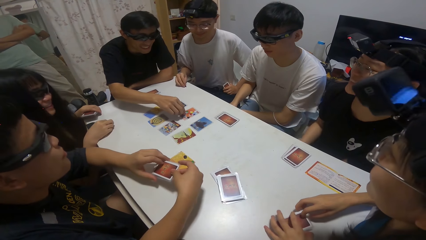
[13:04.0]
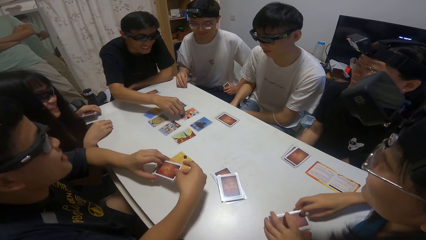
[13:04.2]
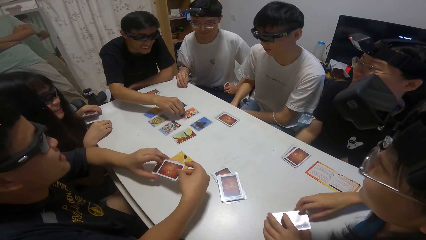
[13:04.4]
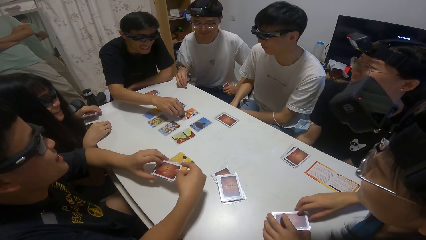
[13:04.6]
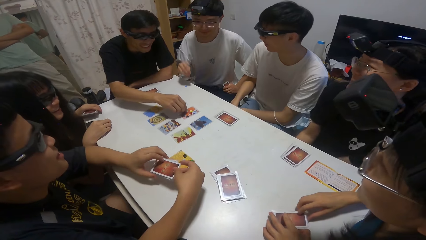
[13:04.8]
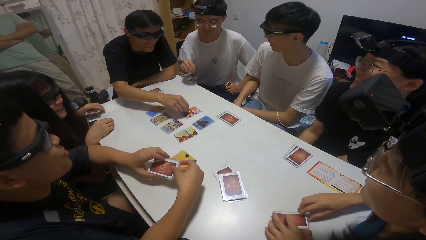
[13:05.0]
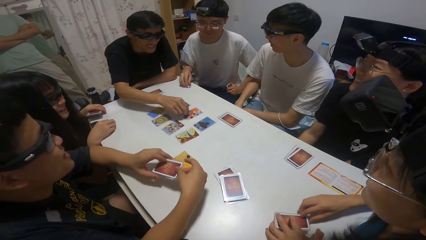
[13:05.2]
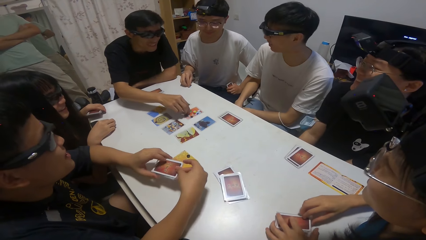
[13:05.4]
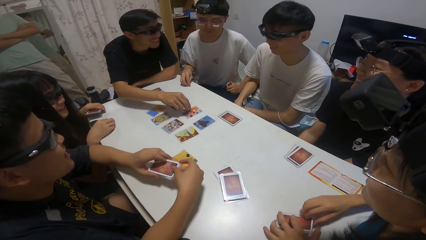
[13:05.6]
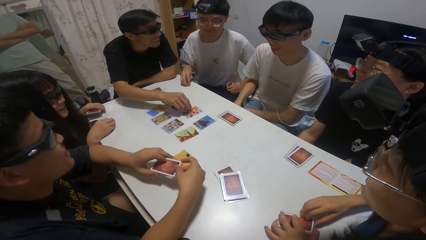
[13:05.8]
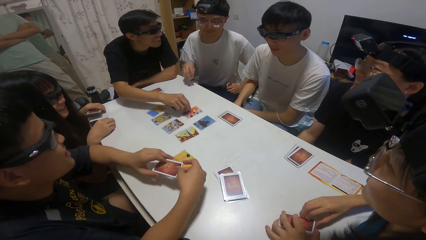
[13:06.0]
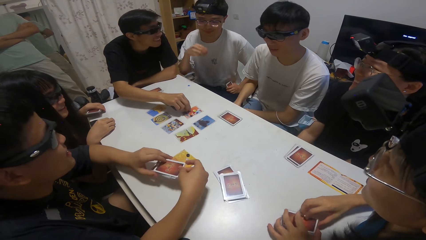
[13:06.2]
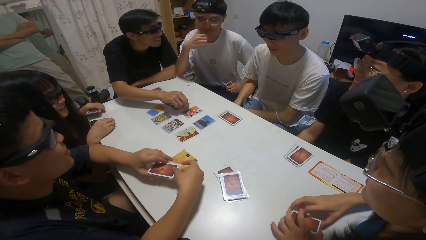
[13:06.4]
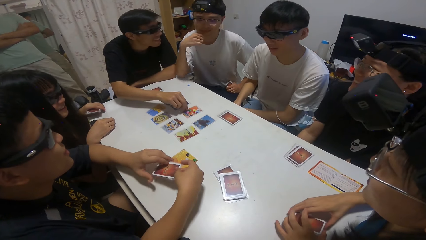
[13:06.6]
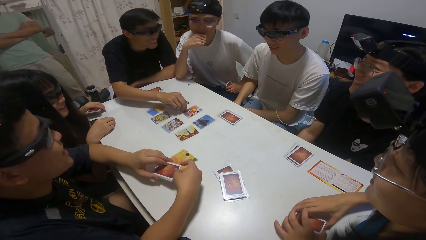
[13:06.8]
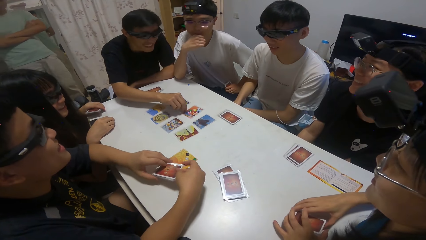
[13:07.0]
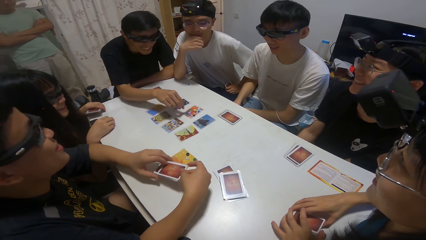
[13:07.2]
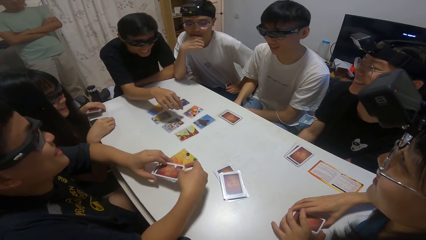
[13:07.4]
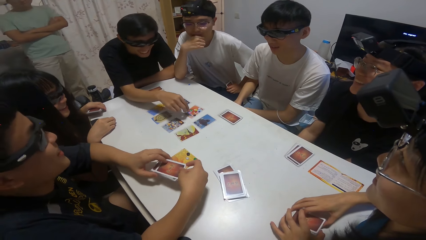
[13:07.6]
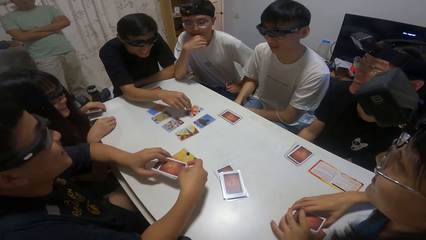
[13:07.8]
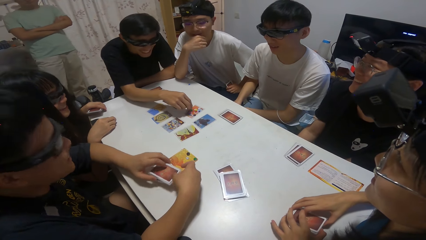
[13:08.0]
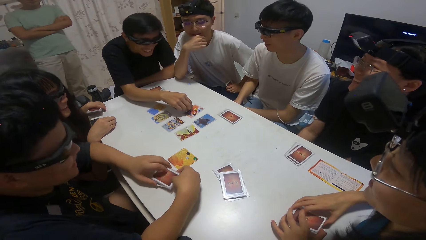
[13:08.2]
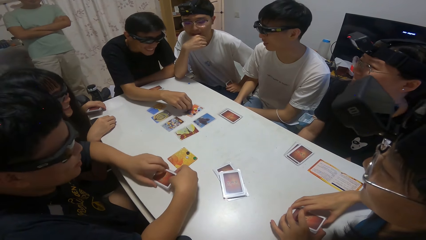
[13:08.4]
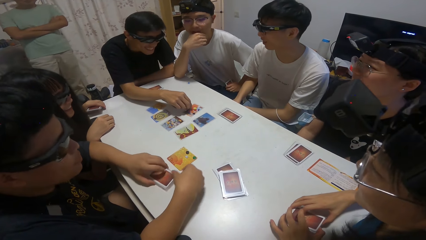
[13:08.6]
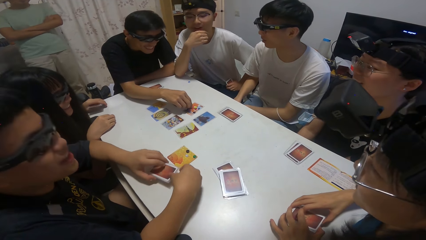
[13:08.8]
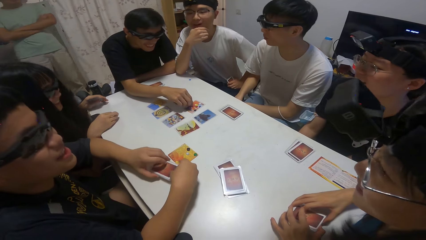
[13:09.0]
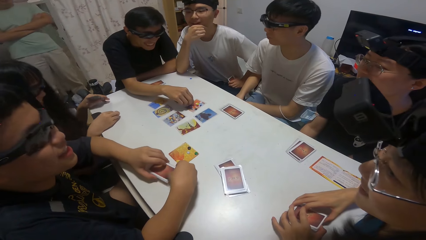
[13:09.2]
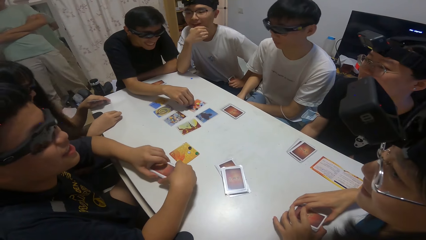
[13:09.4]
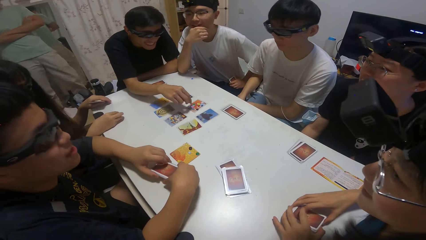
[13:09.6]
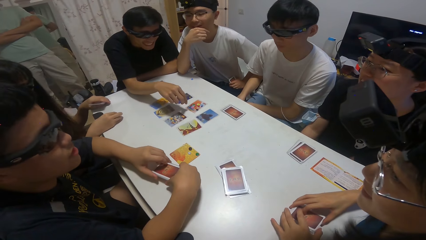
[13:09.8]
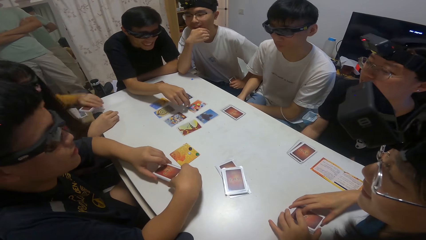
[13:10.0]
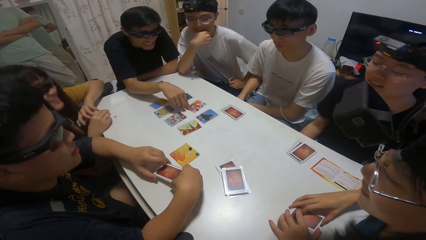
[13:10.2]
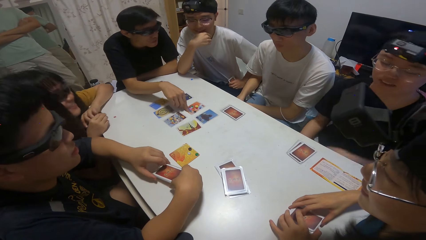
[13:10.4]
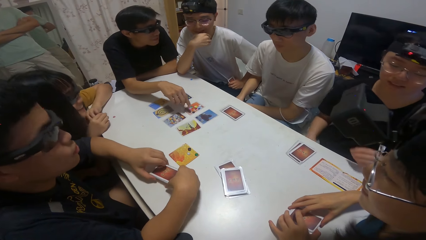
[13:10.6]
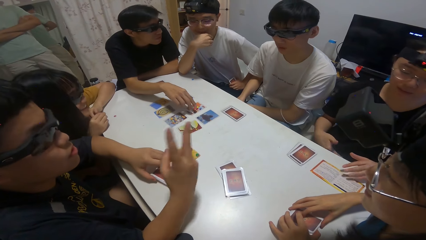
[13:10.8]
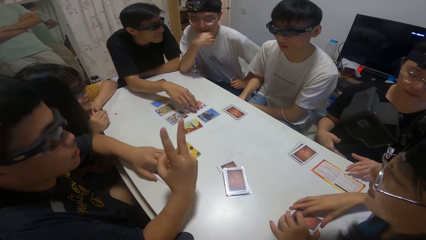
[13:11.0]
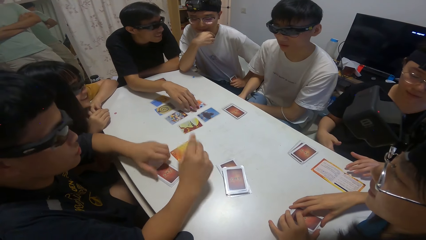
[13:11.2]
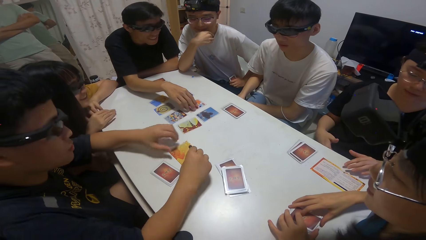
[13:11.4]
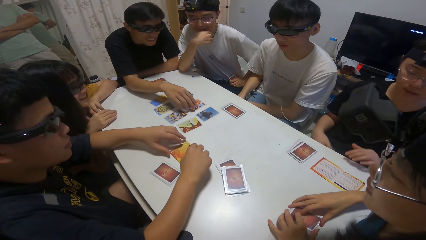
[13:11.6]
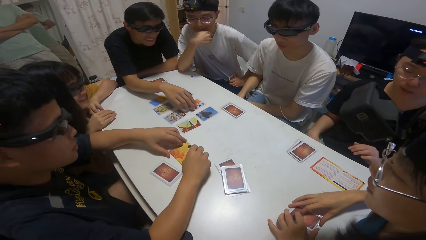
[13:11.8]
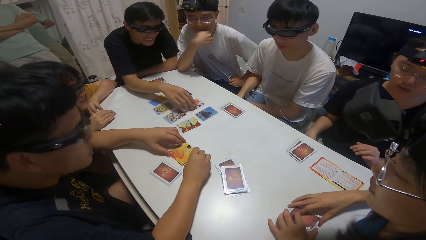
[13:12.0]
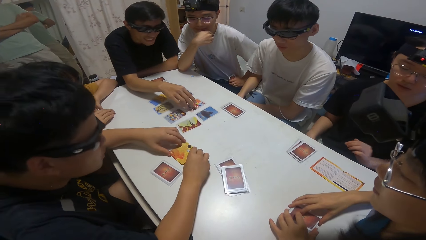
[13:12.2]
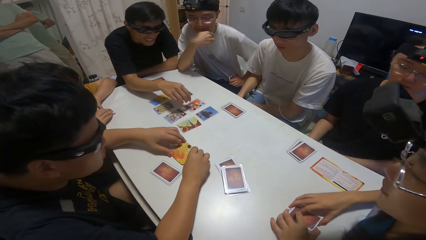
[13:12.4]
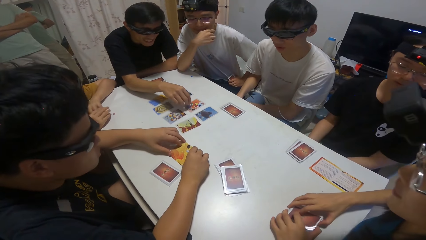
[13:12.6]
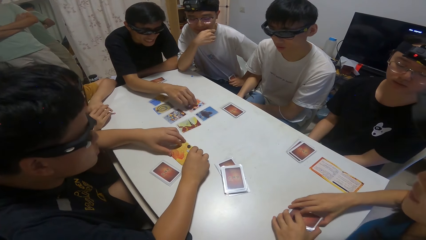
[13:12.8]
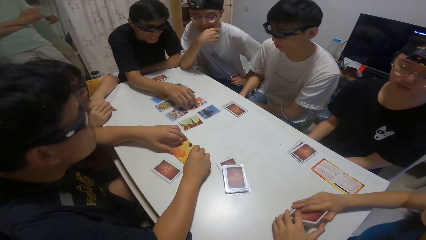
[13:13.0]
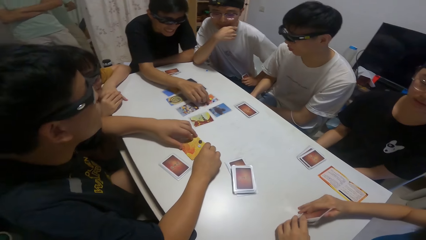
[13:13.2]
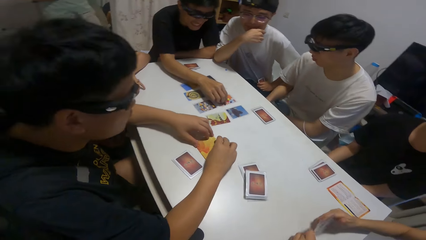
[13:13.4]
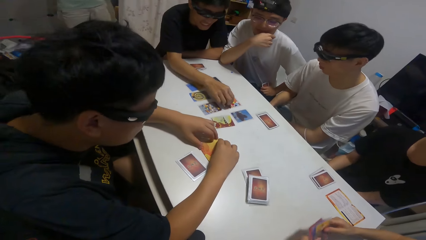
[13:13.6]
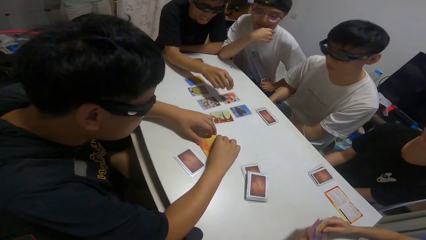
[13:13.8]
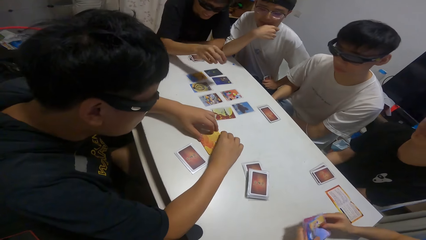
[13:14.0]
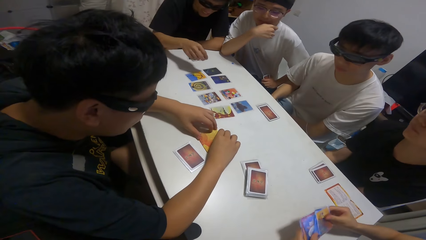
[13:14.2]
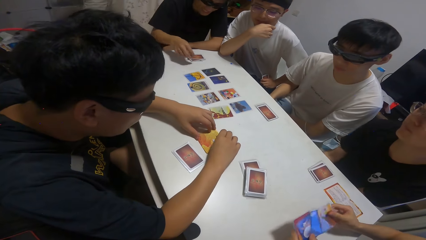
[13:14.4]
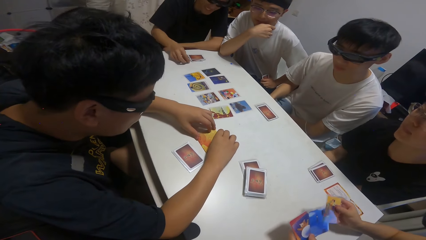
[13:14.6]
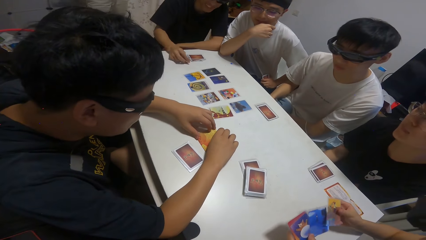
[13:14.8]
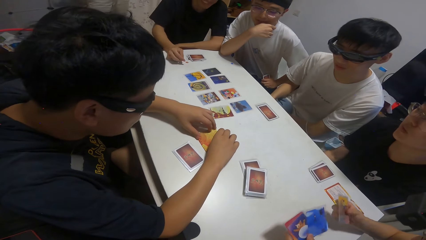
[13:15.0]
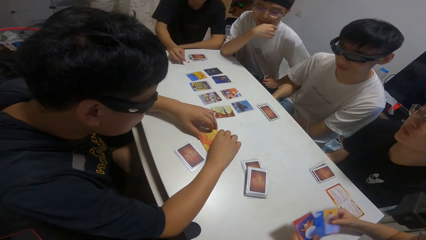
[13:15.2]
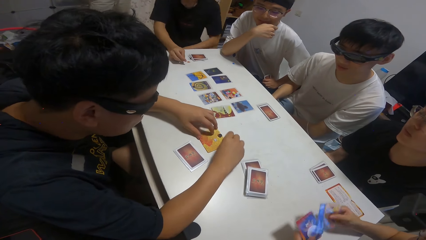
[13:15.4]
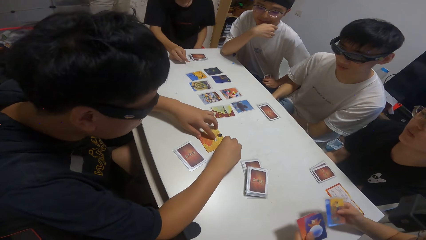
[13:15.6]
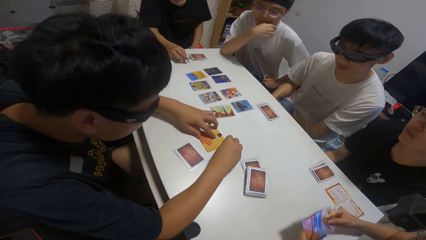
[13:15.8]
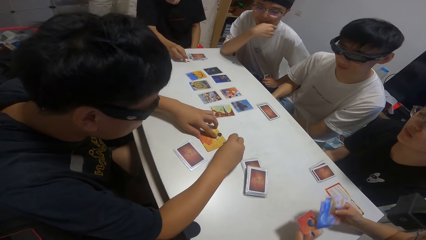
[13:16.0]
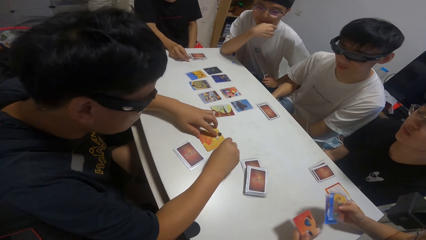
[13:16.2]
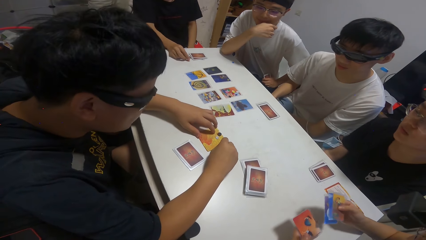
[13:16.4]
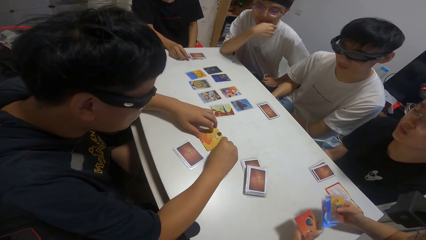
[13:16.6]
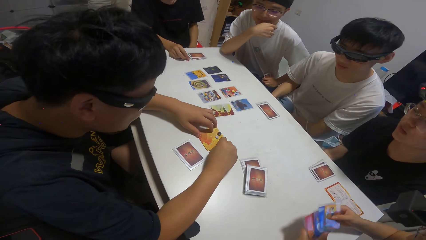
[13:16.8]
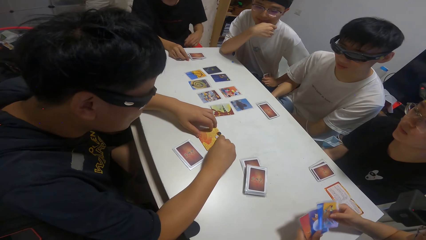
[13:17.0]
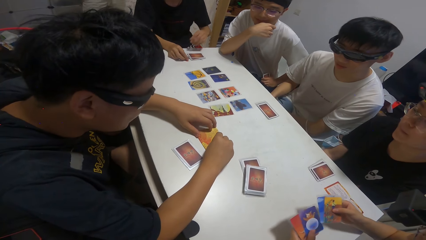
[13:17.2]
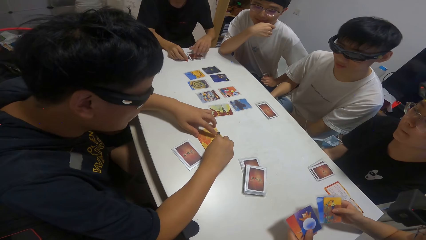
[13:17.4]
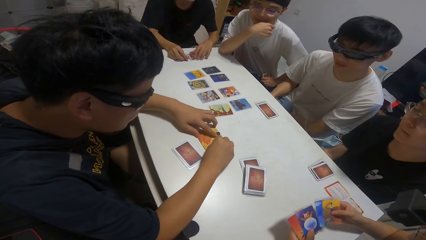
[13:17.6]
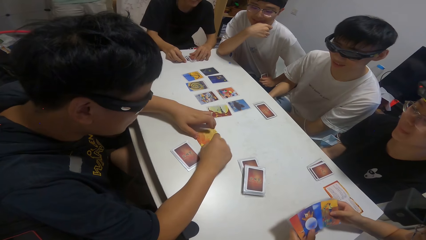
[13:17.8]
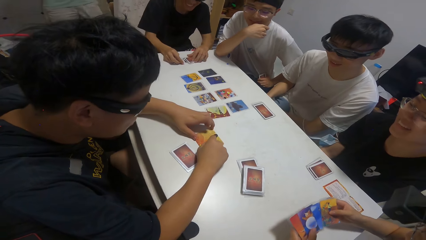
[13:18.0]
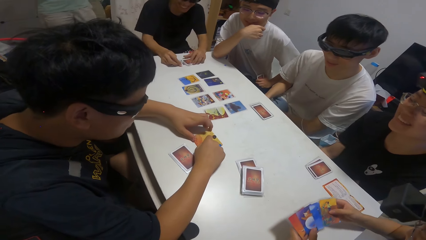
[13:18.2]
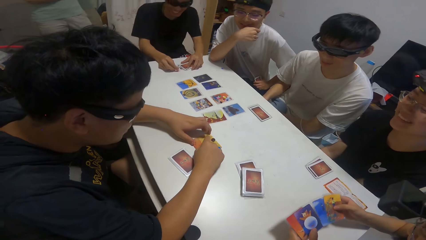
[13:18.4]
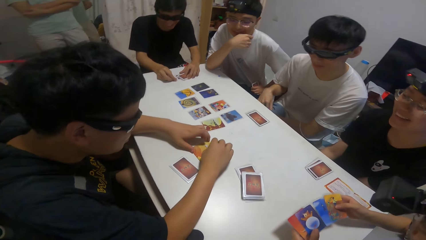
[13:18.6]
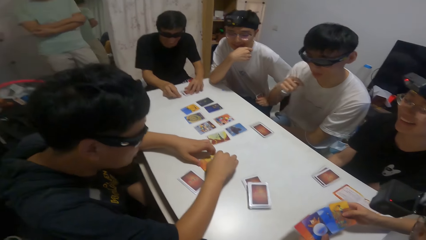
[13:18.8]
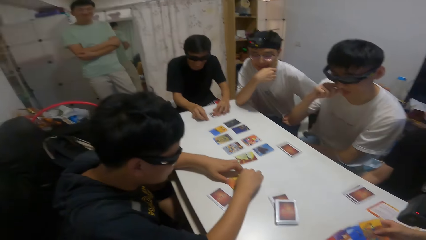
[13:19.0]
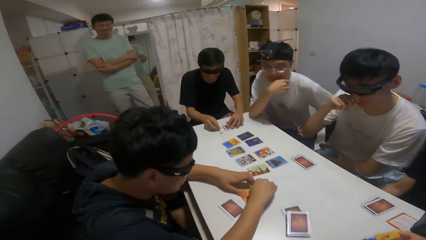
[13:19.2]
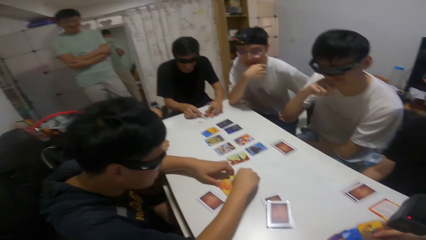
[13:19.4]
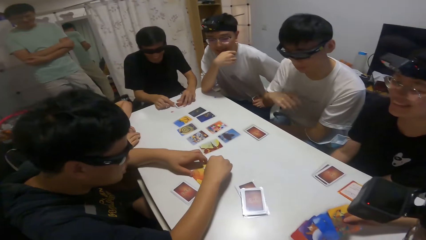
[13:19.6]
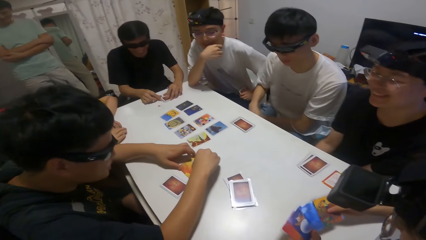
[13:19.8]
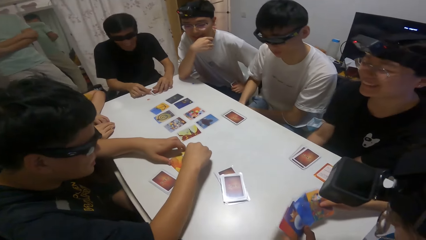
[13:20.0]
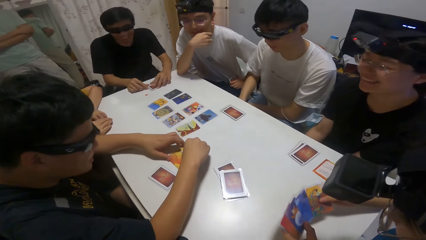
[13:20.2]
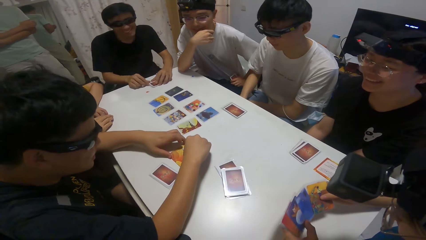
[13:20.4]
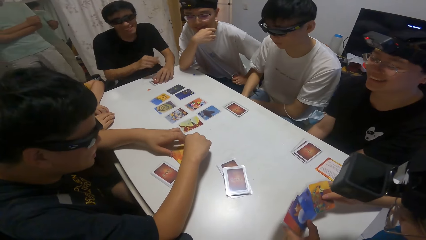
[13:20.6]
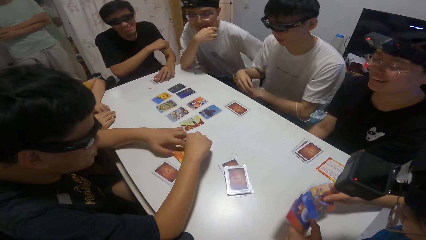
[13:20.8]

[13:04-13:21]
A person talks to another person. Another person touches the card. The boy sorts the stickers on a card with his hands. Another person shuffles the card.
